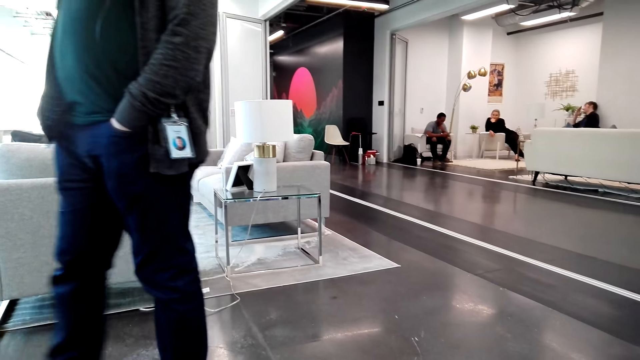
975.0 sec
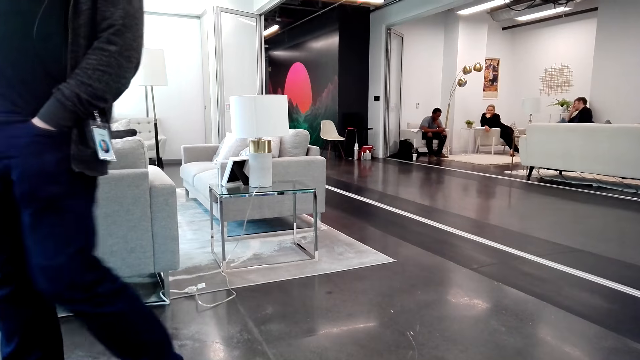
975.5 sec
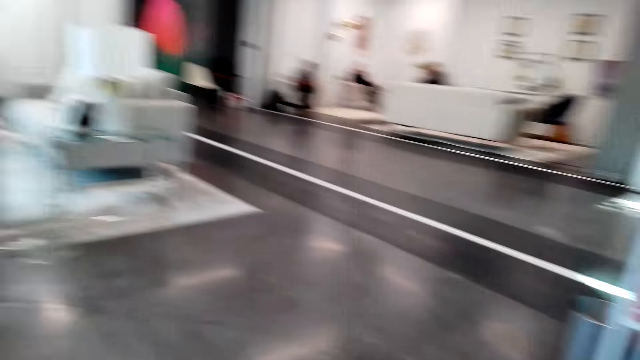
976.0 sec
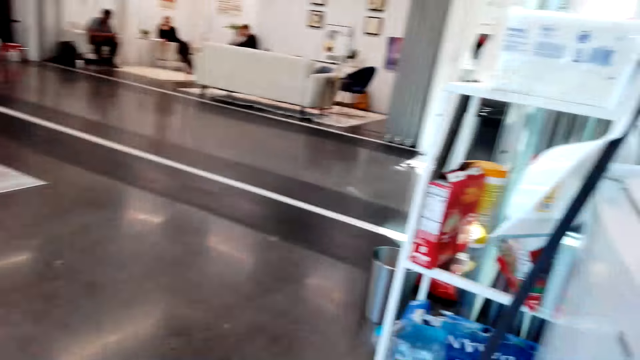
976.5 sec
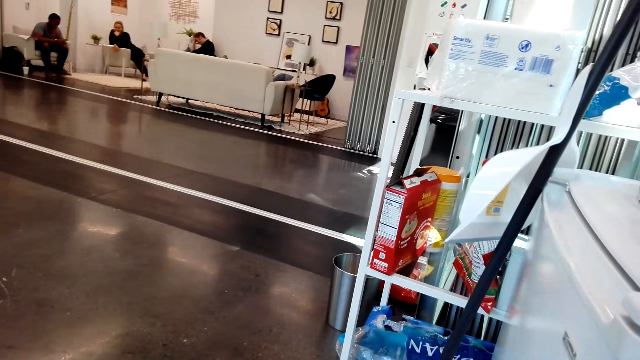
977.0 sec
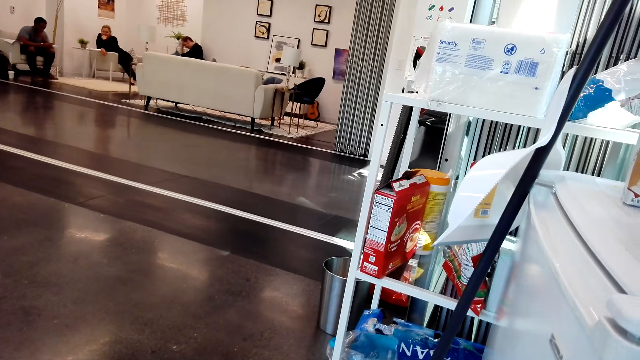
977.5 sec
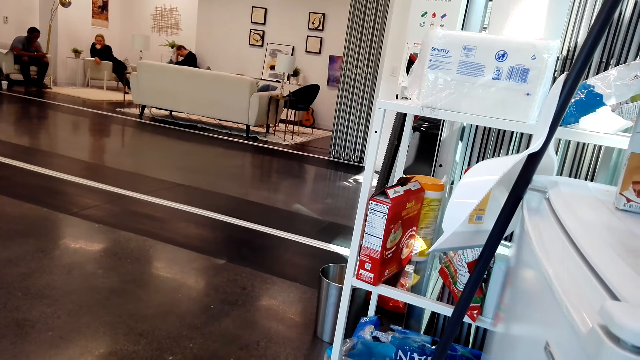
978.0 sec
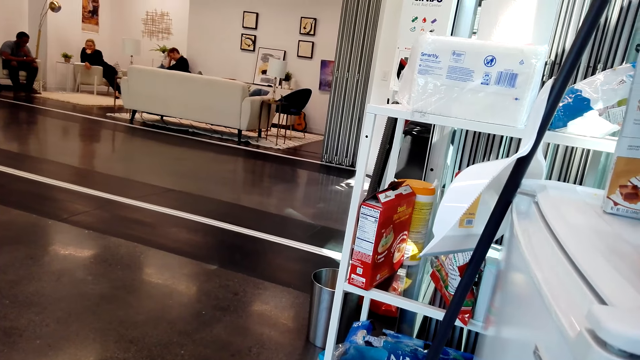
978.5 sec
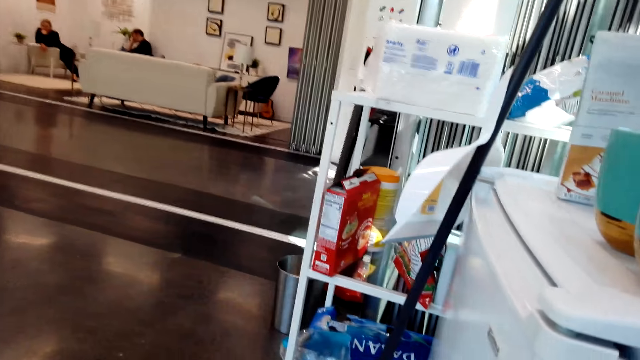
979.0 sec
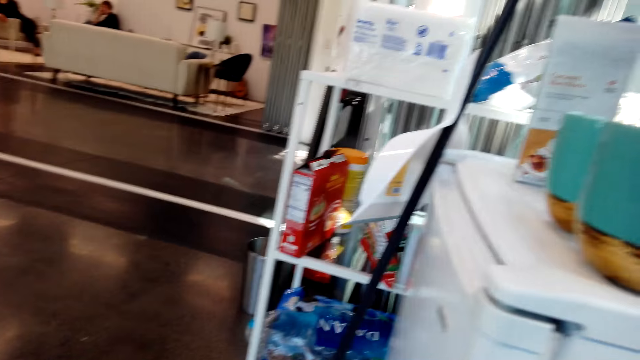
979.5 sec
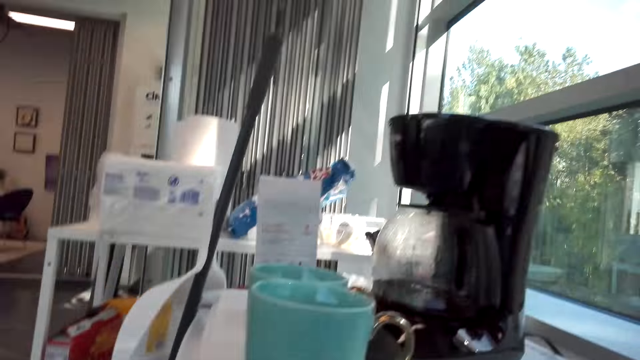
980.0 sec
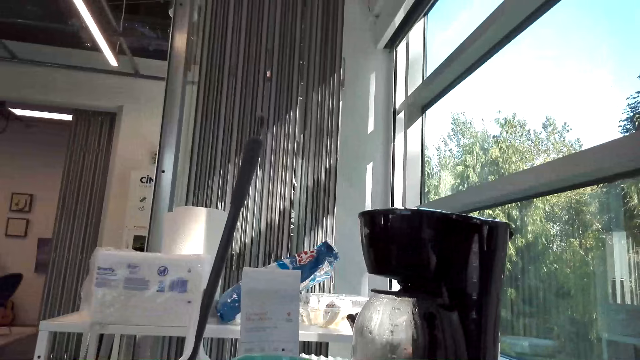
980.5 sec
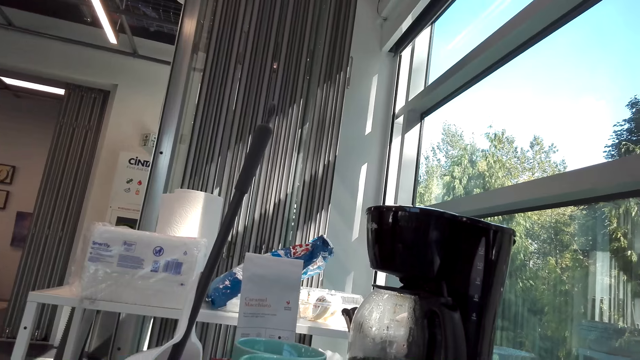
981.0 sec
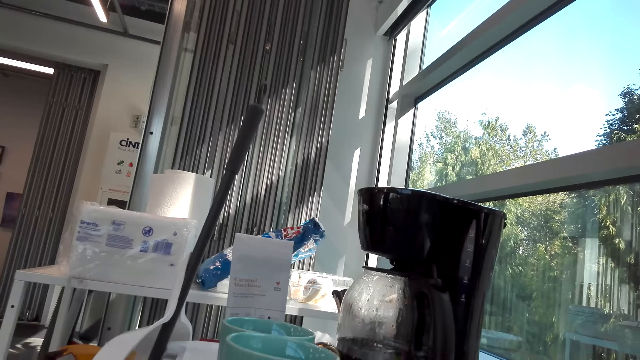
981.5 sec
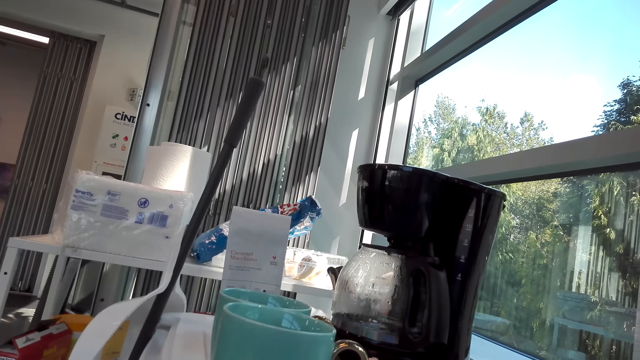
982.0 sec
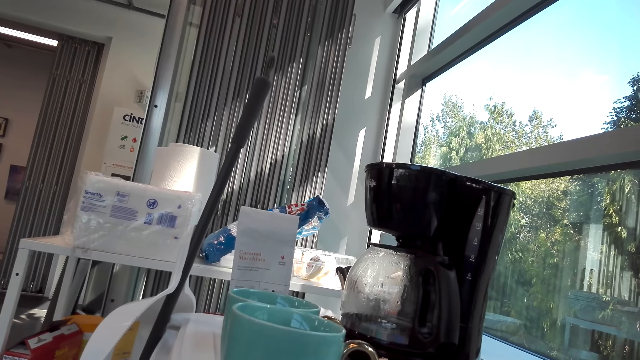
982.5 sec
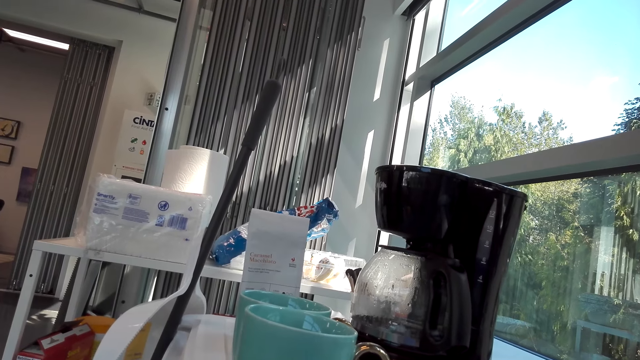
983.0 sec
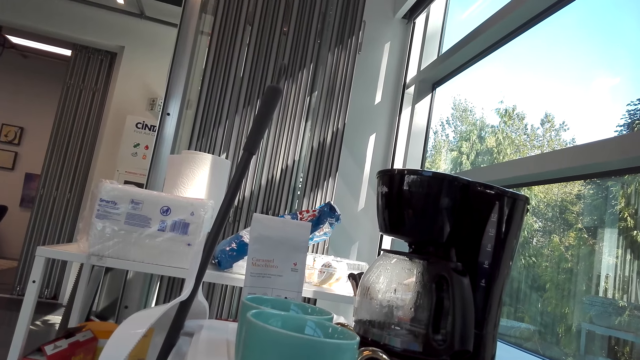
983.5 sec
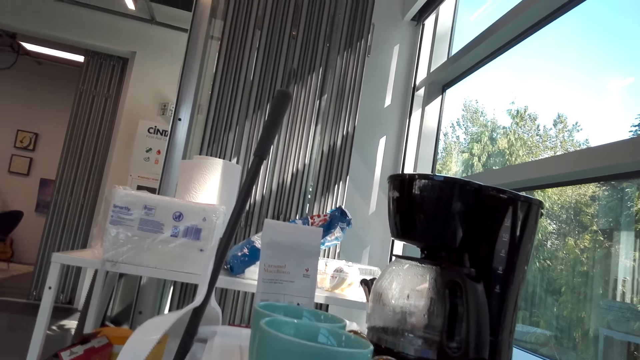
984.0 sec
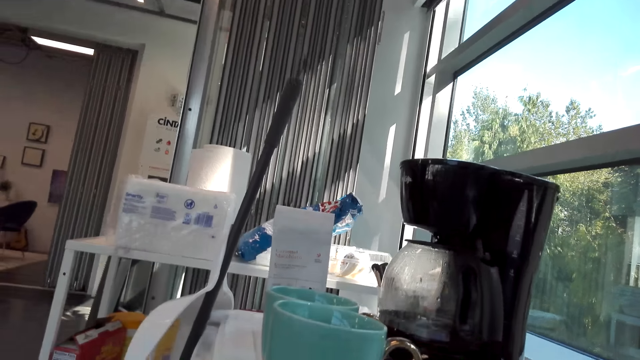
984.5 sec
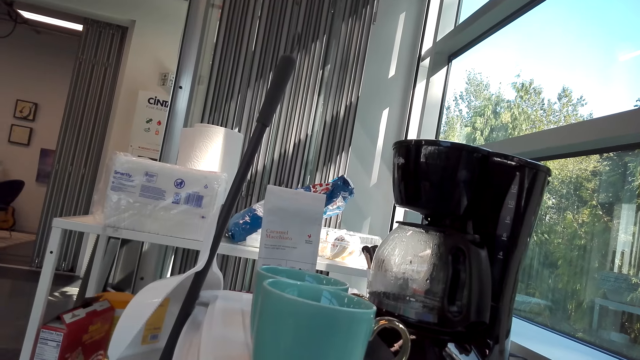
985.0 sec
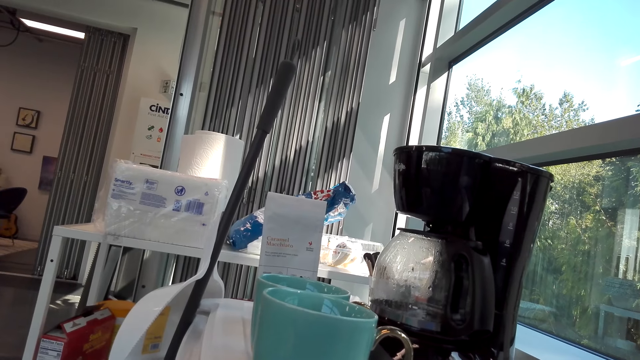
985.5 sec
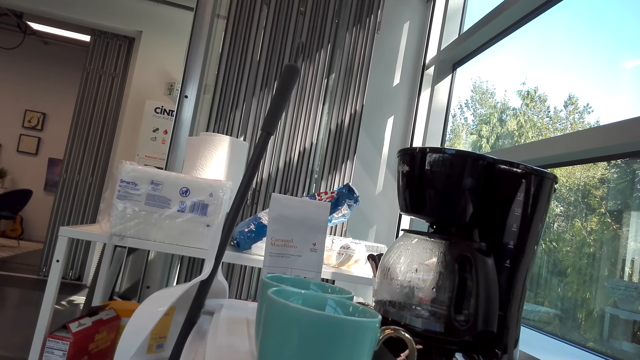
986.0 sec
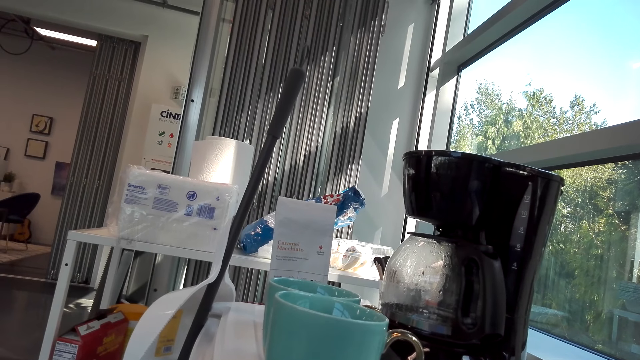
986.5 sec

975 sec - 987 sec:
The camera wearer looks around. They look at the coffee machine.

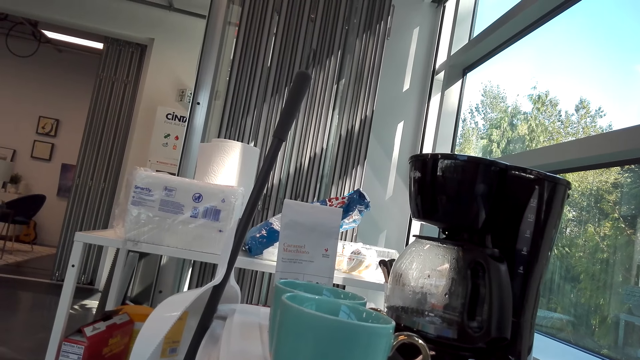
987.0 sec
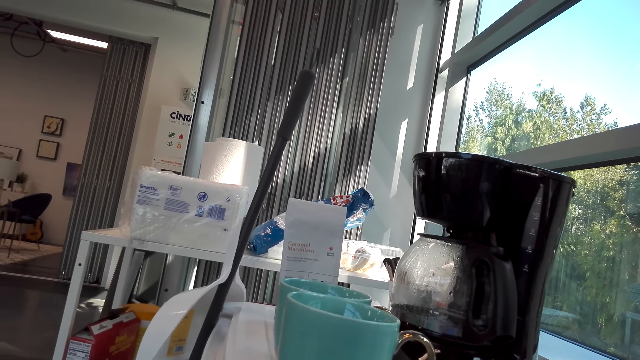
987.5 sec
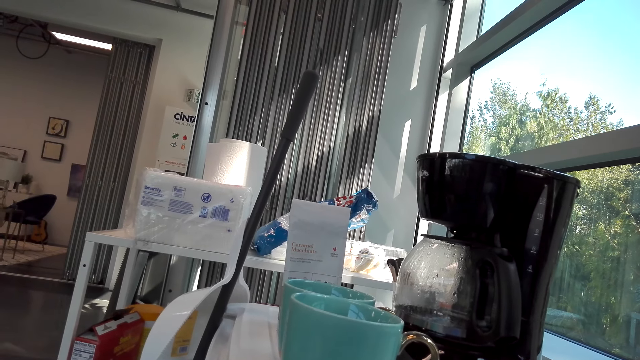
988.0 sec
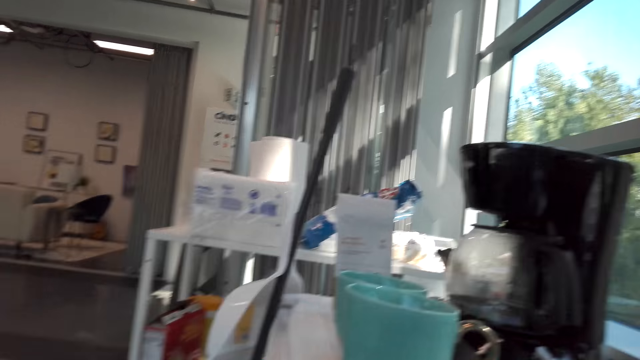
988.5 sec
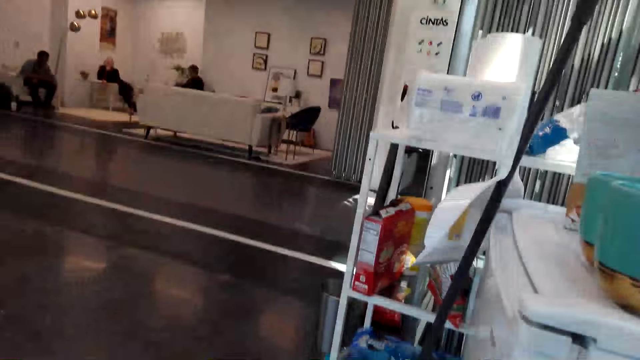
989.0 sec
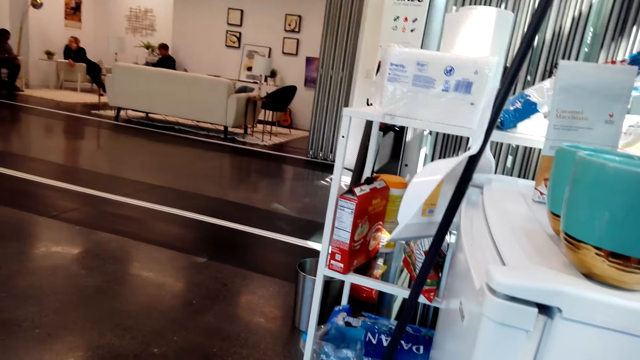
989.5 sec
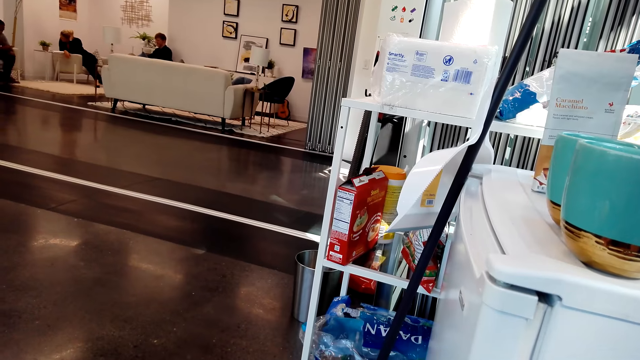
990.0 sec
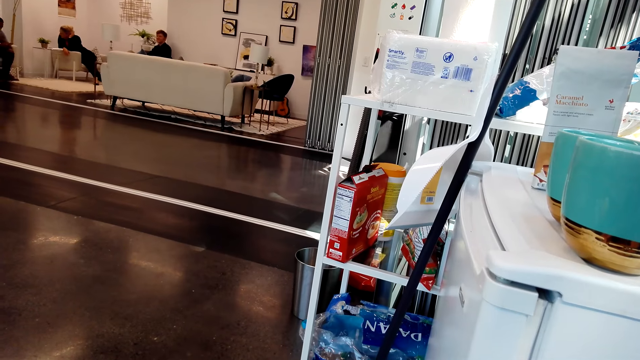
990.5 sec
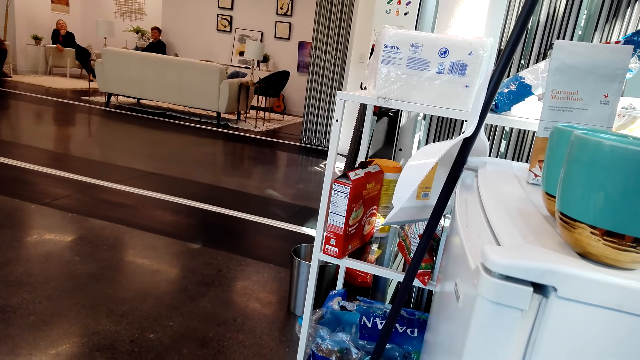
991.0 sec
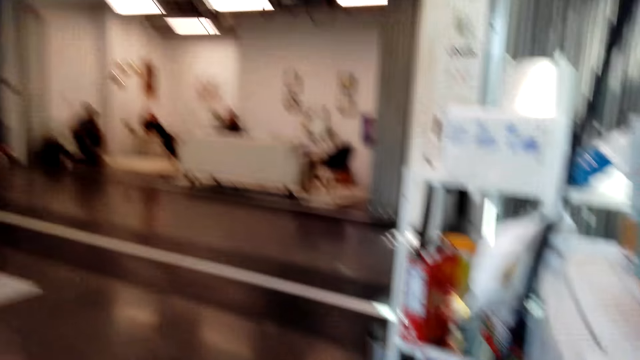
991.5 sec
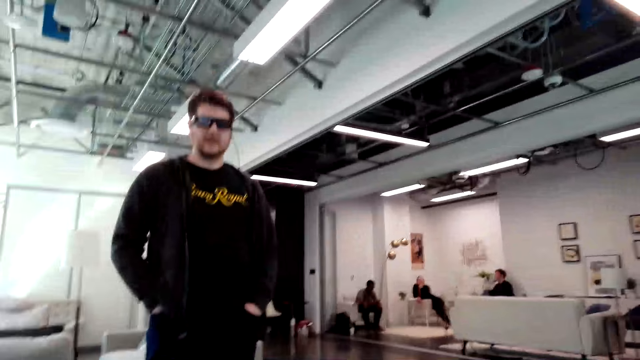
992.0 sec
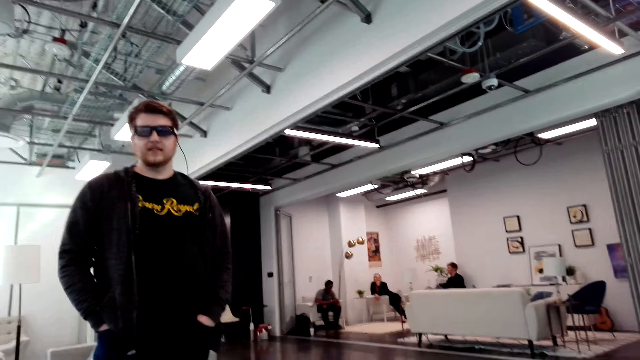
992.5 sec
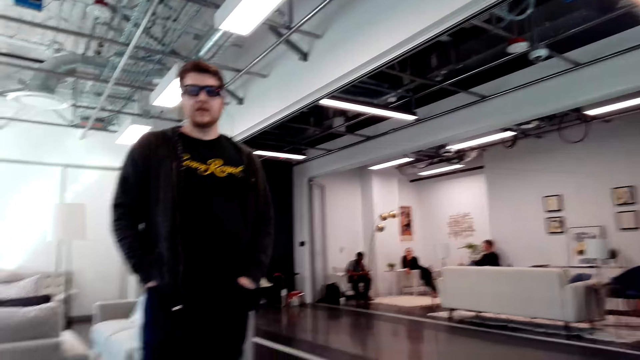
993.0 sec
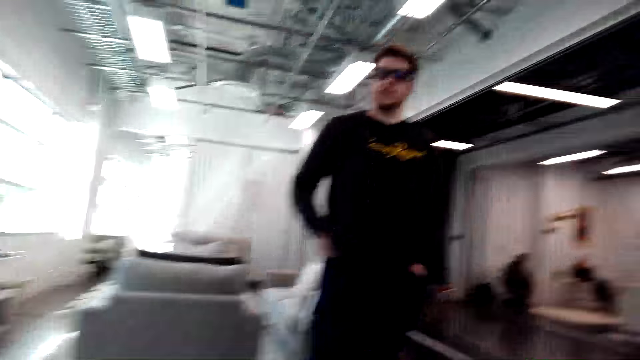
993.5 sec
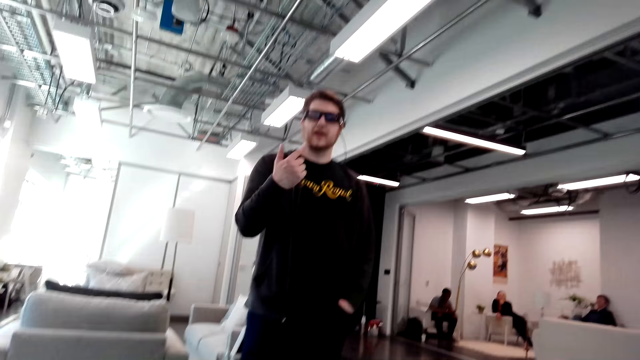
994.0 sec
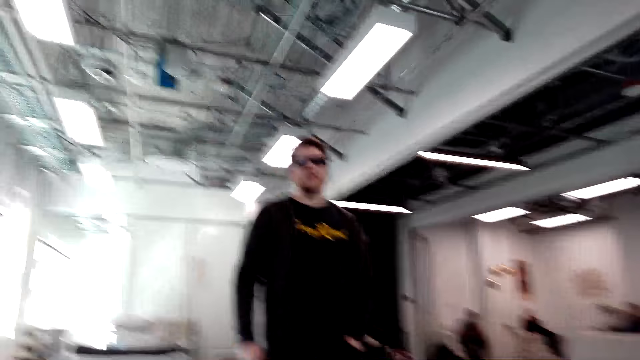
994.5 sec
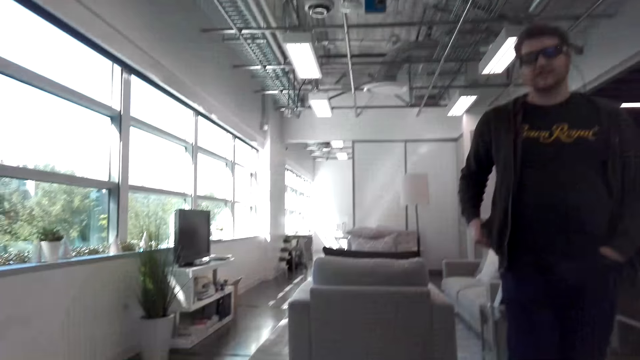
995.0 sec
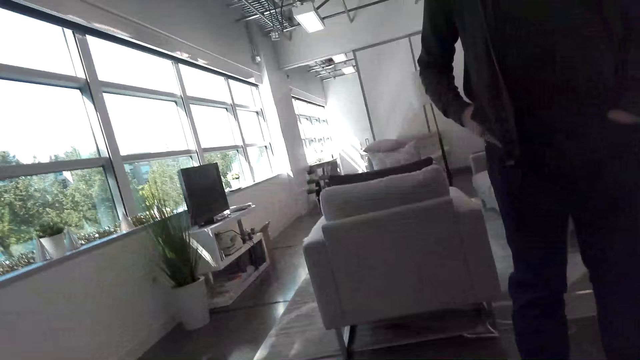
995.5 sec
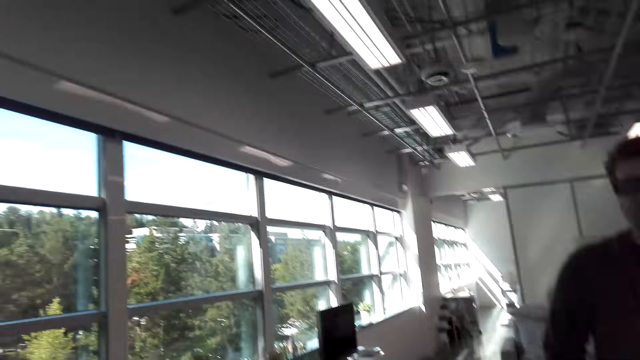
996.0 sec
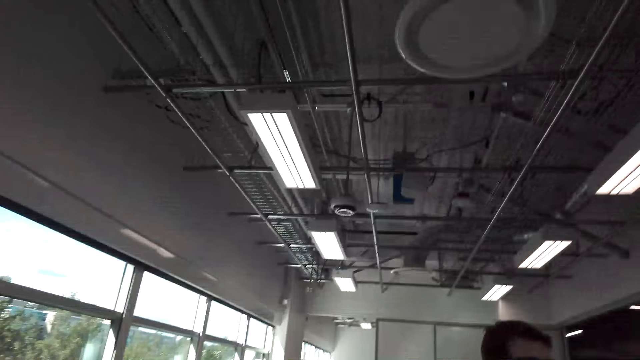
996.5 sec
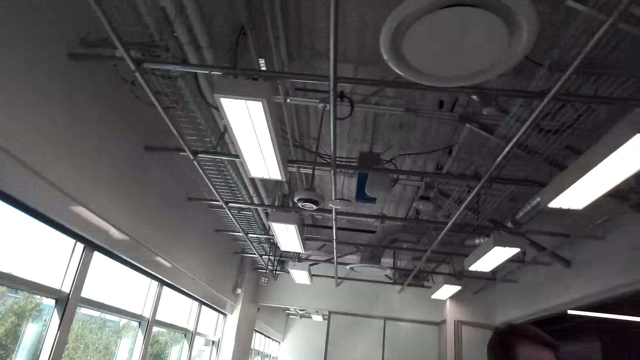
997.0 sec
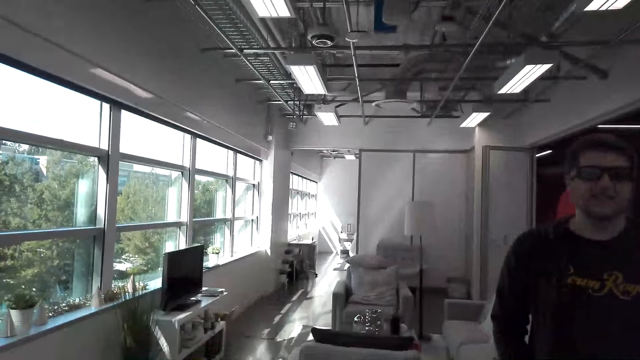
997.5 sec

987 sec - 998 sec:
The camera wearer interacts with a man. The man moves his finger.
